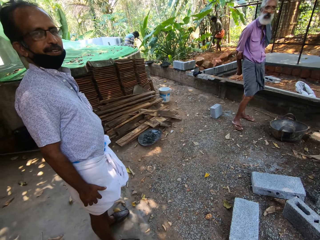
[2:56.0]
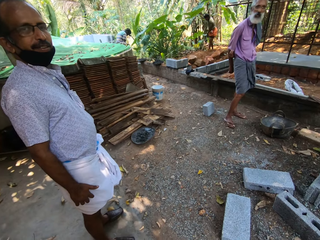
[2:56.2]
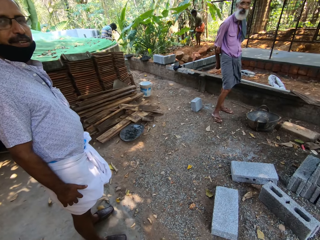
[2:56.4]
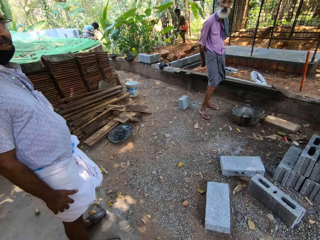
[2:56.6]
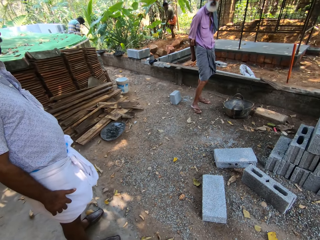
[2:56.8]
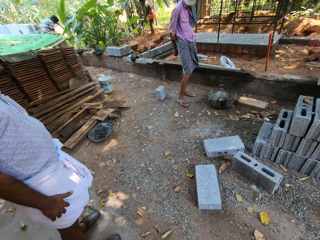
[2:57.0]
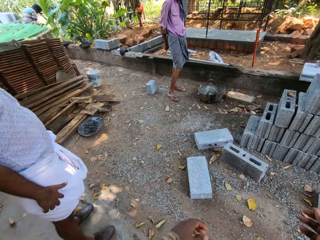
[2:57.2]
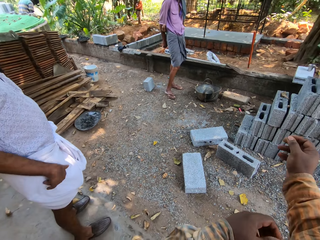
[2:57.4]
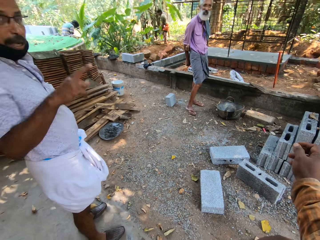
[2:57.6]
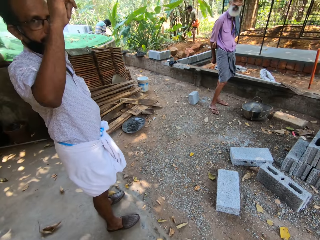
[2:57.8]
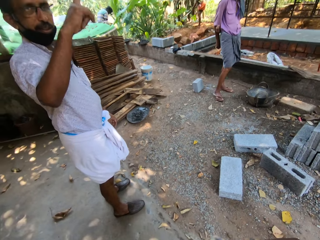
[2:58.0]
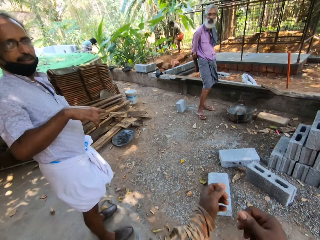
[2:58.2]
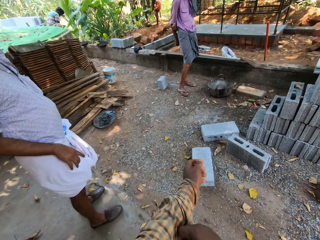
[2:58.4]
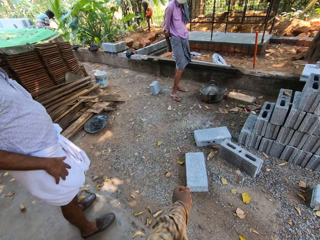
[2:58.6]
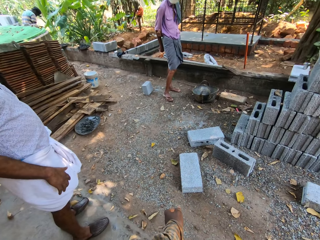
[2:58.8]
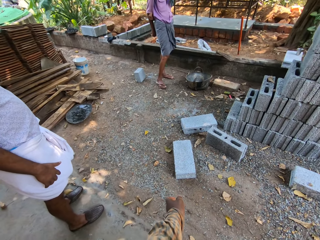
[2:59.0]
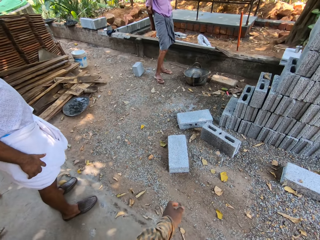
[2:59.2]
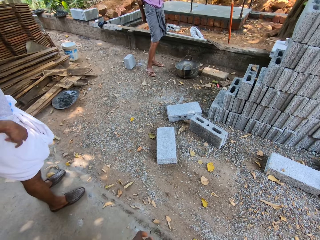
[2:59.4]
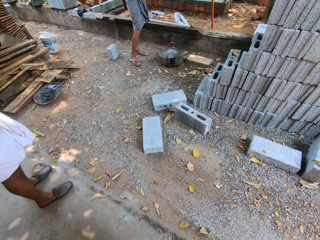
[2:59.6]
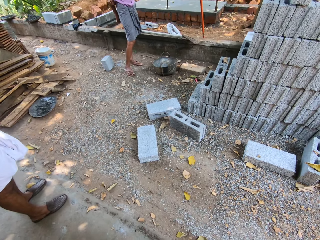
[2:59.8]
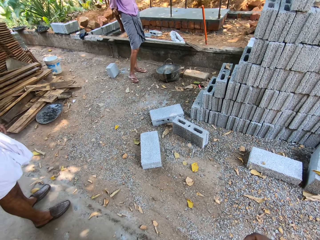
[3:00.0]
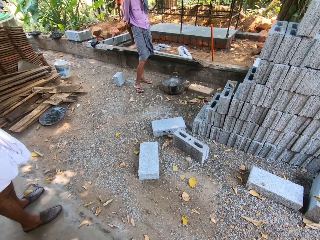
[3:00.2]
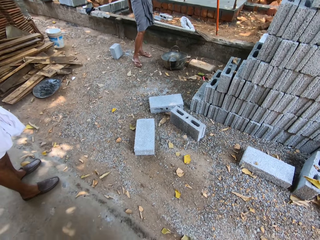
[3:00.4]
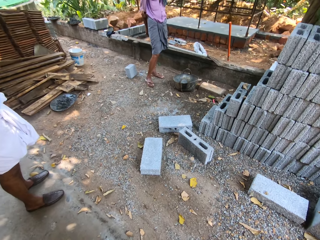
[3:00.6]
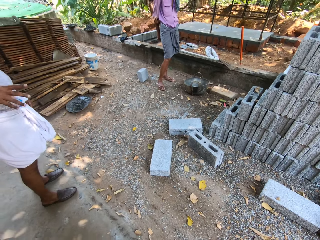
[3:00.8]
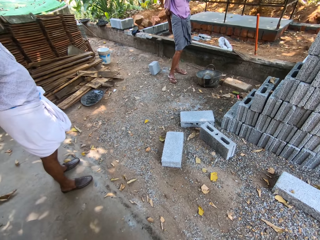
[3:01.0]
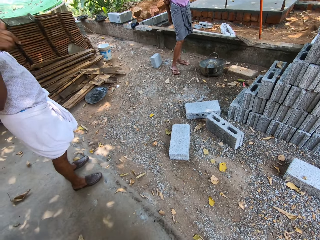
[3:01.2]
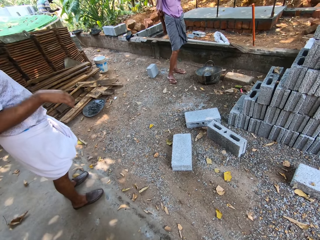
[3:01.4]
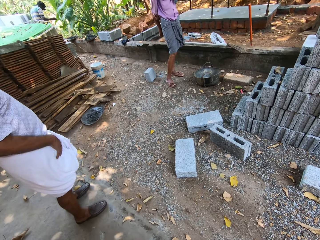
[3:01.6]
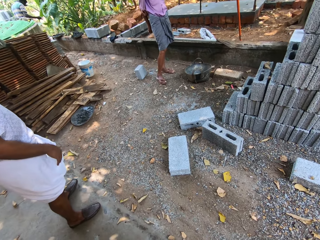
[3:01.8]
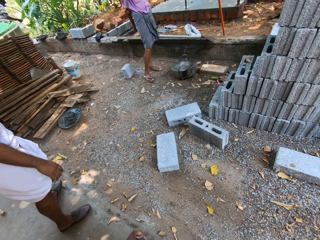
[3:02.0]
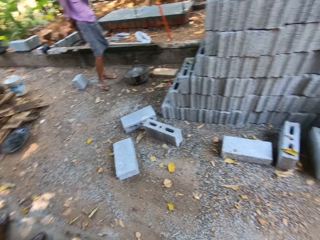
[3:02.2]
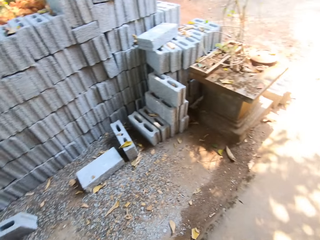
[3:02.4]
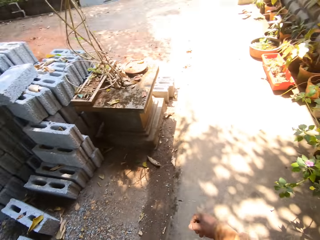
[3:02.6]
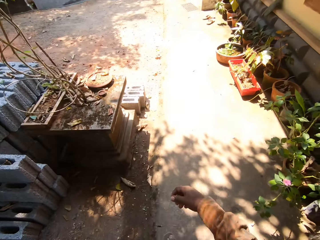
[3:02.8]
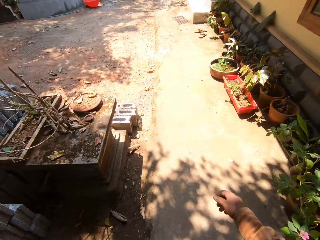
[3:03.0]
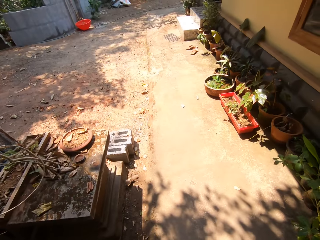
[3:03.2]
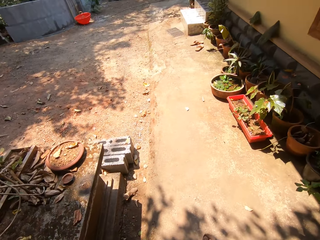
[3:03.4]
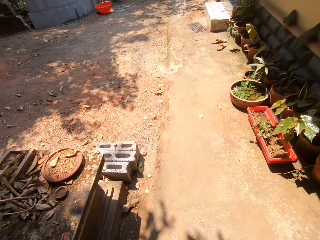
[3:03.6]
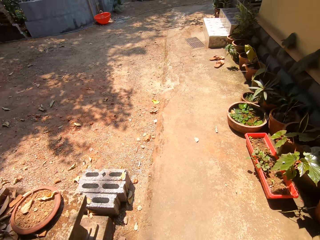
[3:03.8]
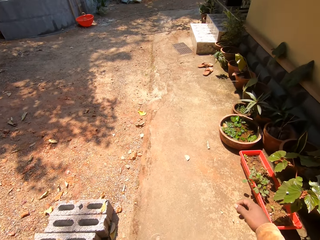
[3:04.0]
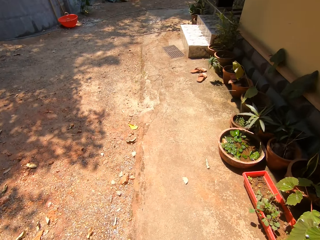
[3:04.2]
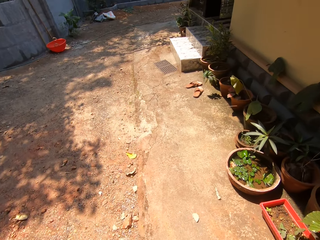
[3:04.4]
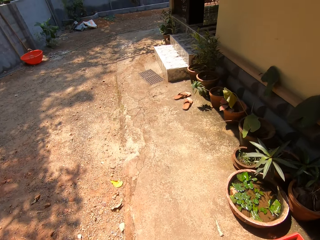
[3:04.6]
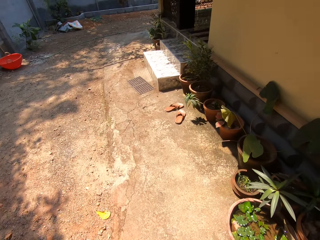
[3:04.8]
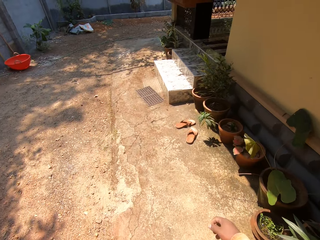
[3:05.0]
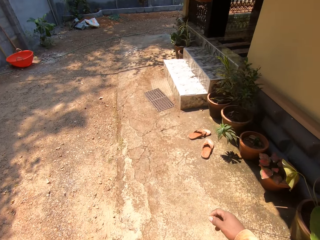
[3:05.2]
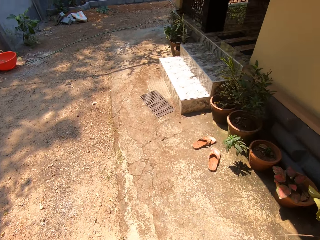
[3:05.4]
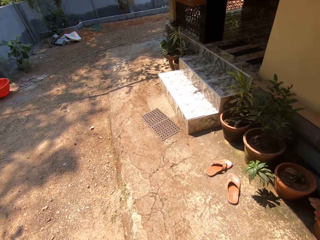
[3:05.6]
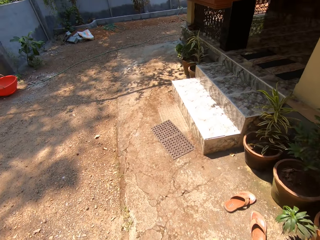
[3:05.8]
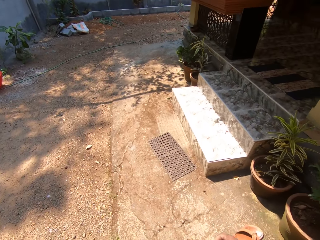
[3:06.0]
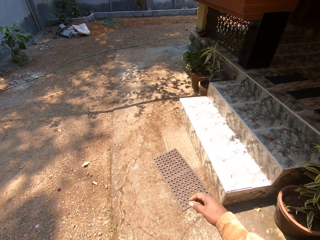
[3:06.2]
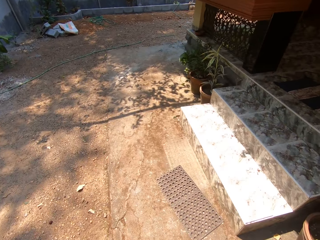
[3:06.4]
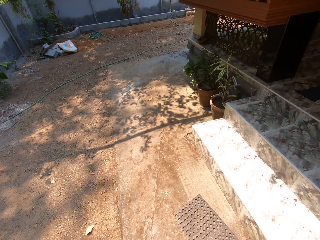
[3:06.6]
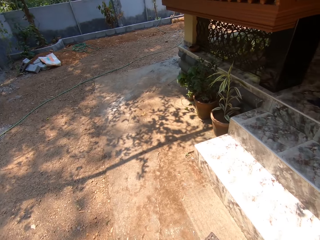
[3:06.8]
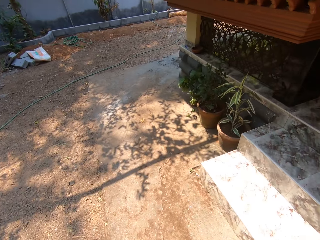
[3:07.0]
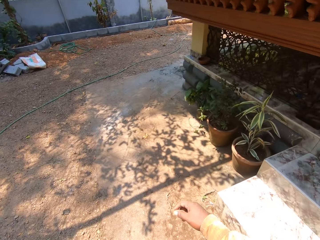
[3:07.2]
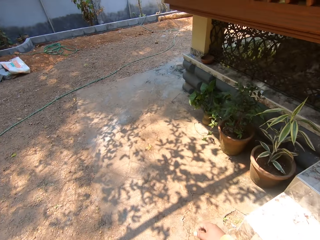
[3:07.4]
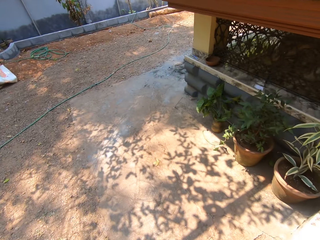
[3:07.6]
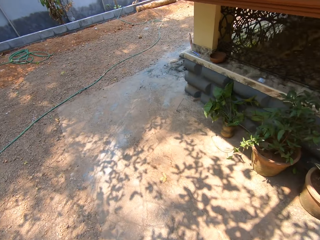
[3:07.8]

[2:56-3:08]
The camera wearer walks on the ground.

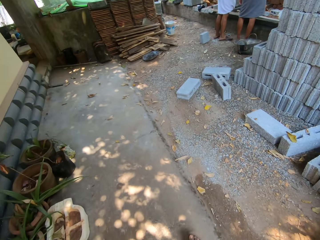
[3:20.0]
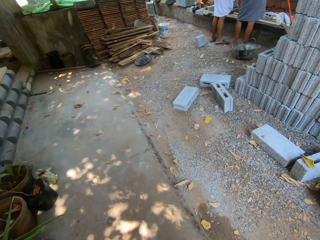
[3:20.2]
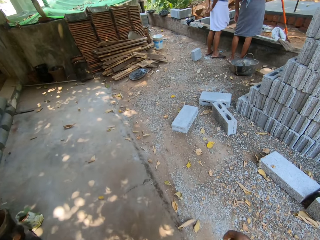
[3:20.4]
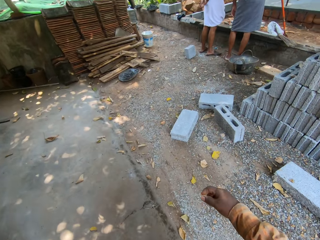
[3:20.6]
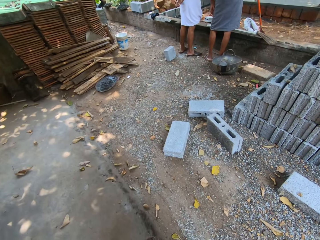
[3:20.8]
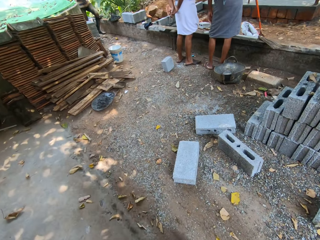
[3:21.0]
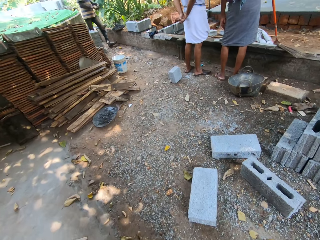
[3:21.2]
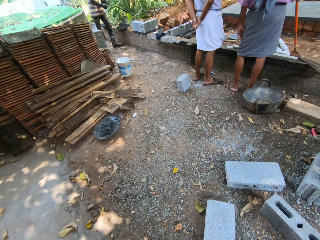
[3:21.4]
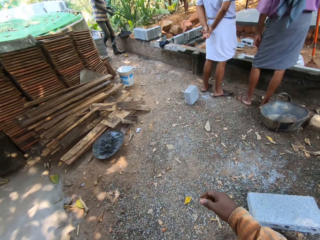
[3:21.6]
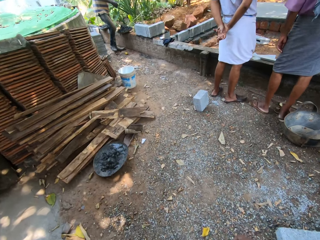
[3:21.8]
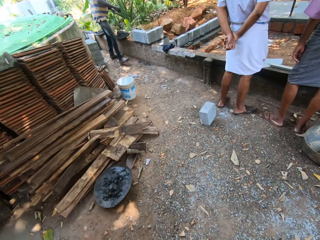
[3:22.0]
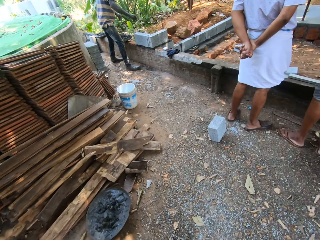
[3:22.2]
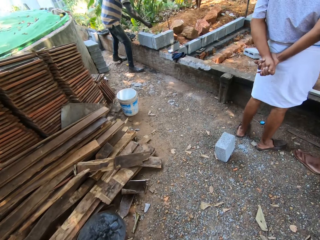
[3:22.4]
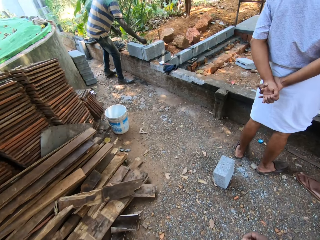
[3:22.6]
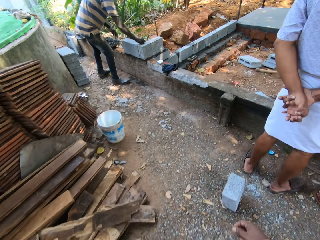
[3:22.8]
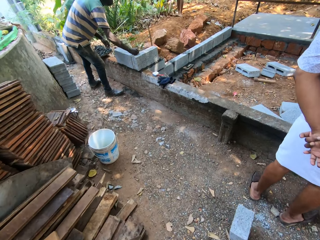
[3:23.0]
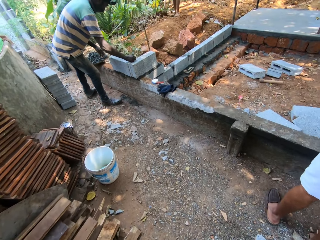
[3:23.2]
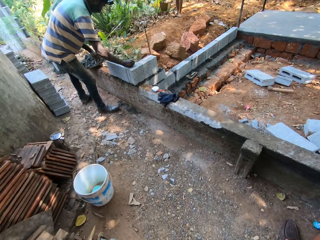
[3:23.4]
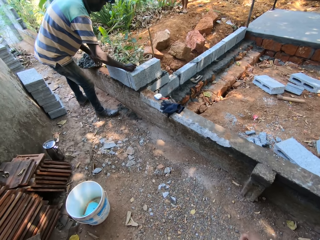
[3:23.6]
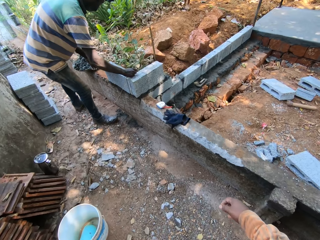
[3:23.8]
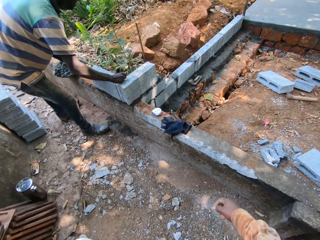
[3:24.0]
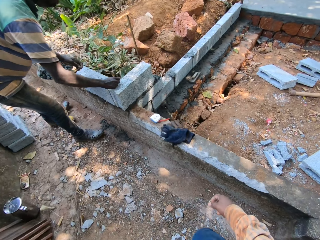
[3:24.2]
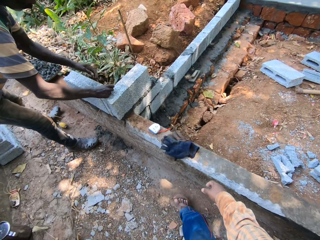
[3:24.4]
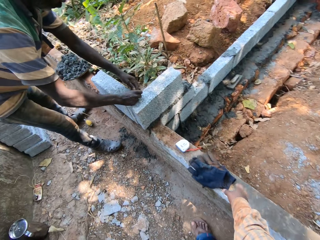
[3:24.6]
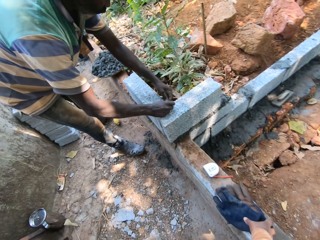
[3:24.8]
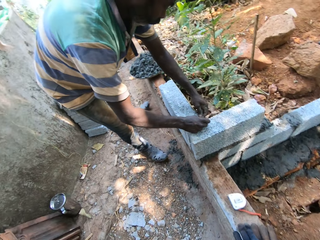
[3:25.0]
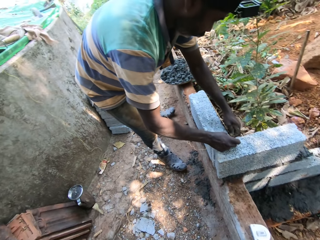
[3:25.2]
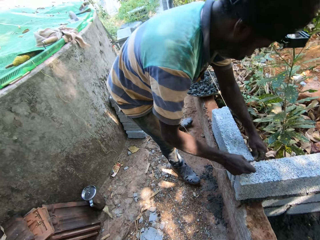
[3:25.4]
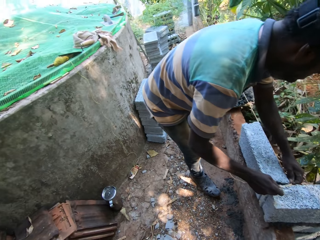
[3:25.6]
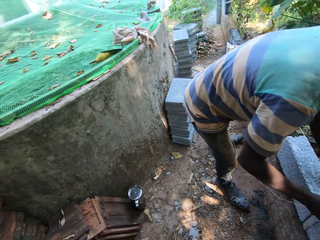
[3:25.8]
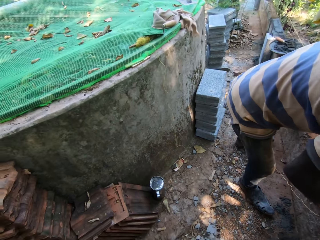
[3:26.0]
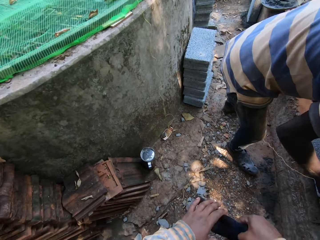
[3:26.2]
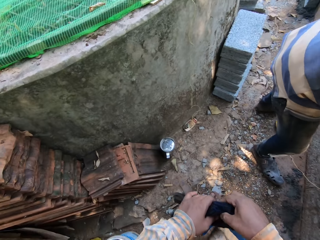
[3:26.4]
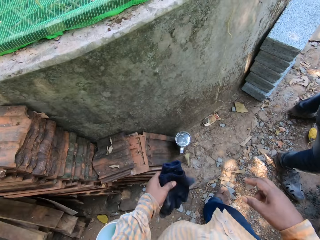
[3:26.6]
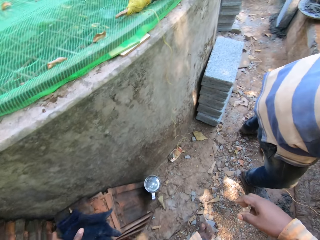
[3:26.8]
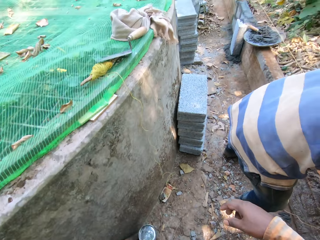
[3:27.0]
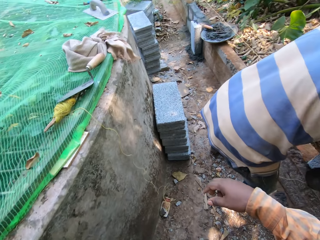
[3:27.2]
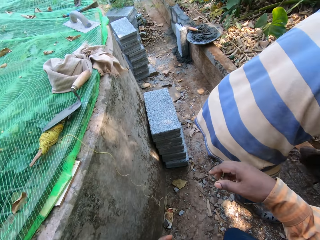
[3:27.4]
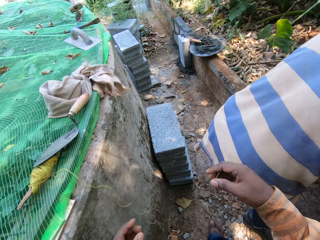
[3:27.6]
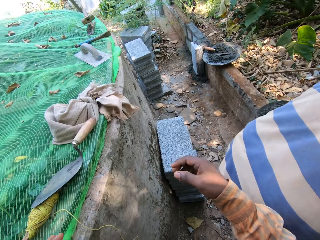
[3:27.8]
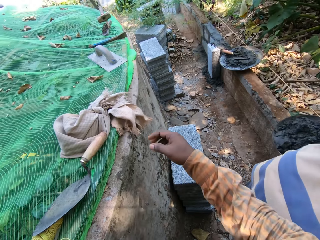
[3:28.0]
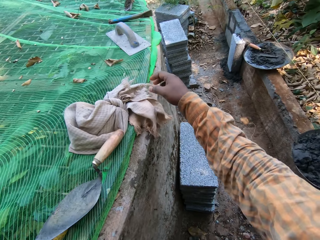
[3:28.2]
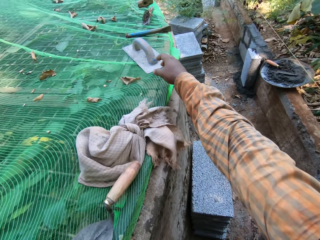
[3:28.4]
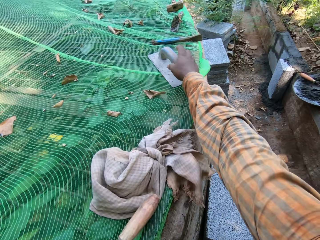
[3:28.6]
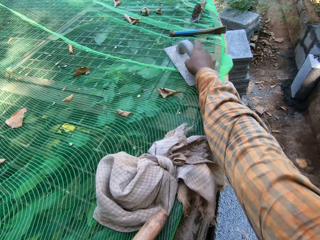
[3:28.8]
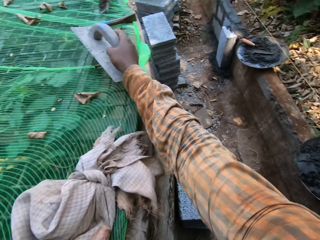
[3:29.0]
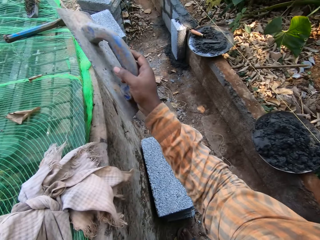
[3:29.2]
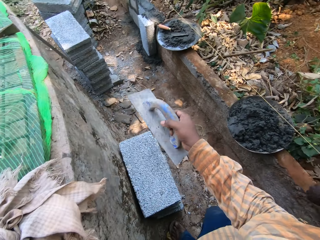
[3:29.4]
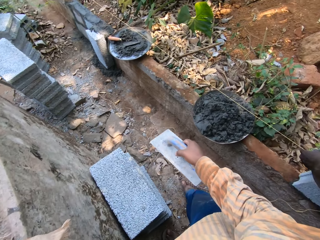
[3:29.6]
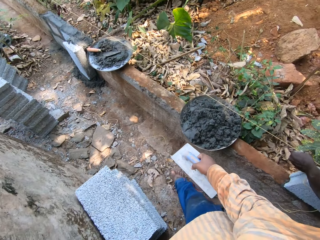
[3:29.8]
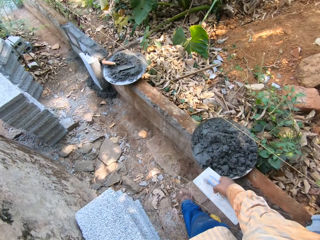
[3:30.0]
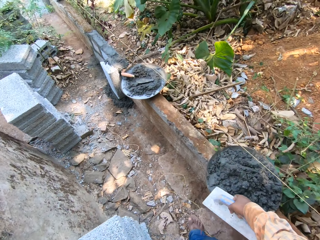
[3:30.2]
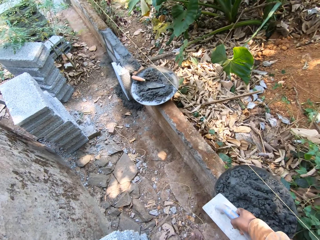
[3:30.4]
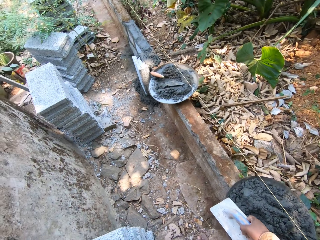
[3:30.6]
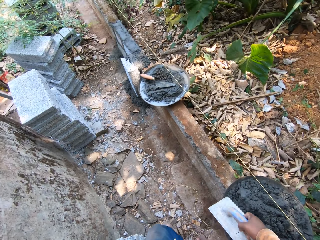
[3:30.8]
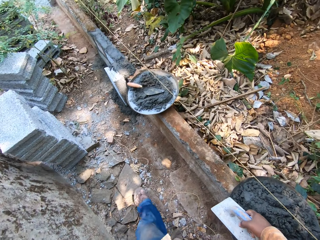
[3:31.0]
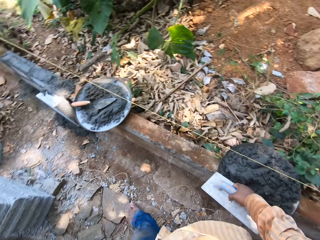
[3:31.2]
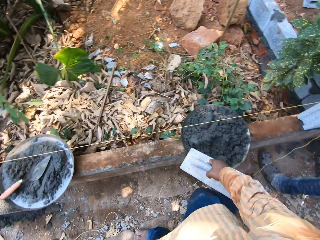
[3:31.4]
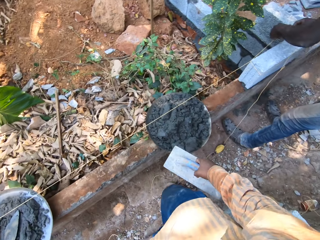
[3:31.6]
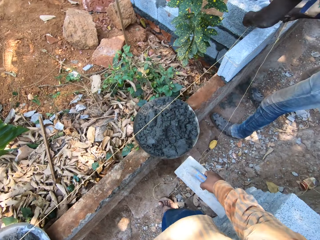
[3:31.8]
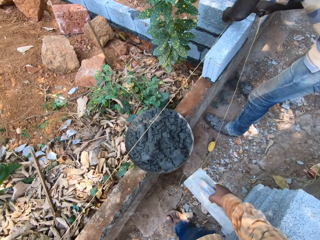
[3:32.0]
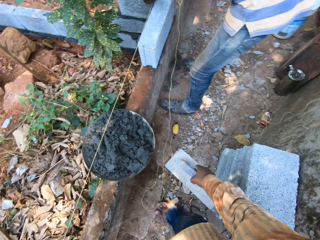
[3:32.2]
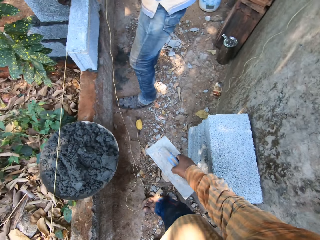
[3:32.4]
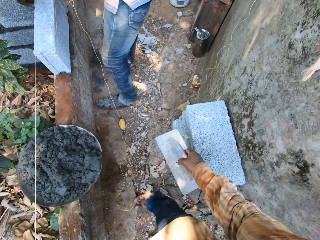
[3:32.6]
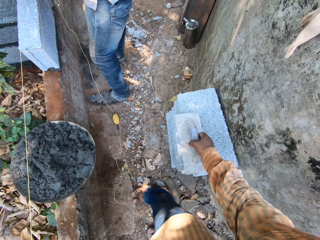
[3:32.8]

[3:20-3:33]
The camera wearer walks past a man and walks past another man. A third man holds the rope on the fence with his right hand. The third man passes the rope in his right hand to his left hand. The camera wearer picks up a glove from the fence with his right hand. He passes the glove in his right hand to his left hand. He walks on the ground. He walks past the third man. He picks up a metal float from the pond with his right hand. He walks on the ground.
